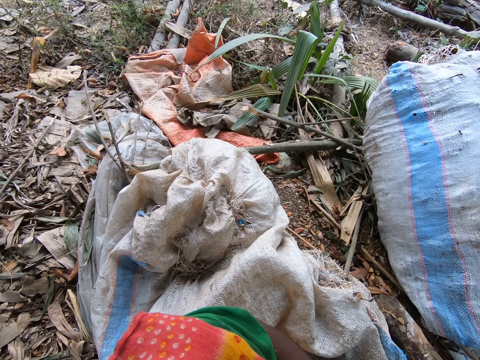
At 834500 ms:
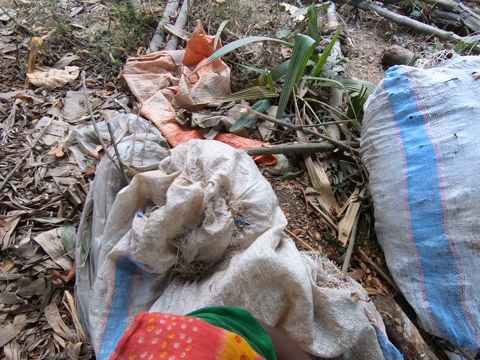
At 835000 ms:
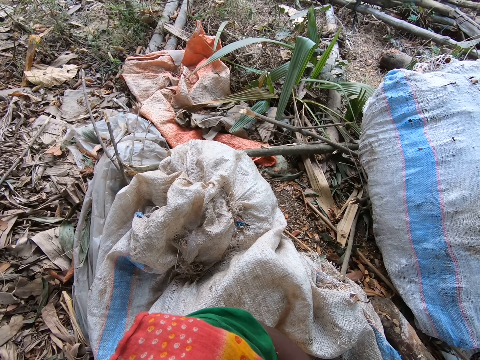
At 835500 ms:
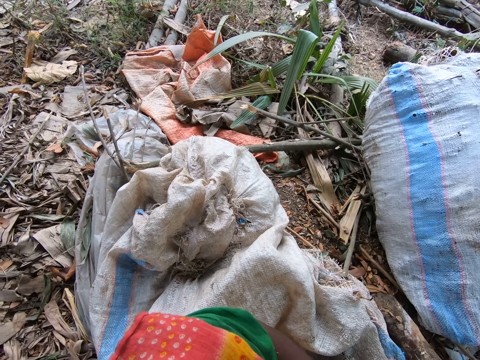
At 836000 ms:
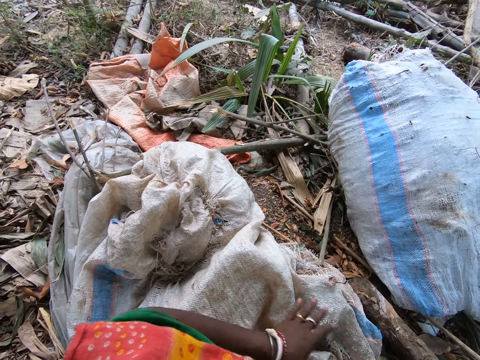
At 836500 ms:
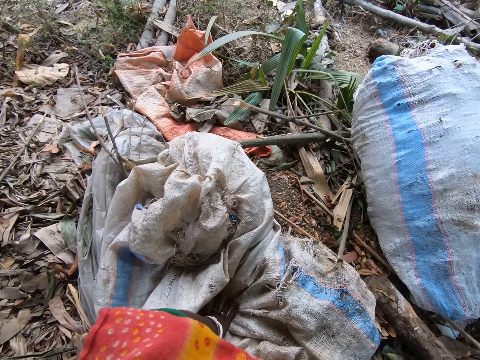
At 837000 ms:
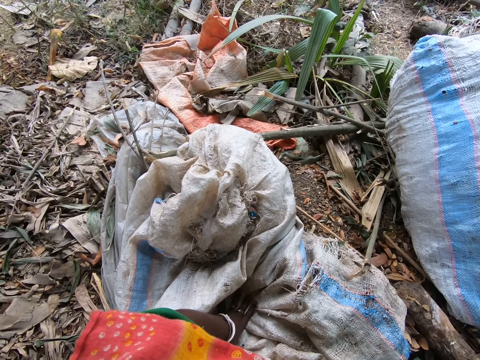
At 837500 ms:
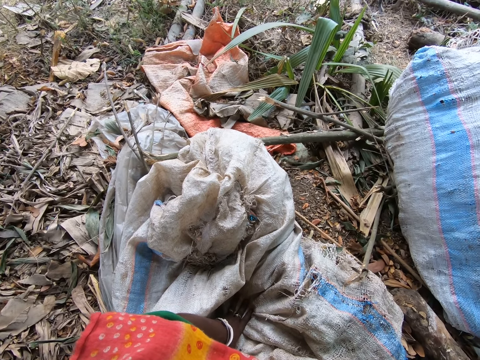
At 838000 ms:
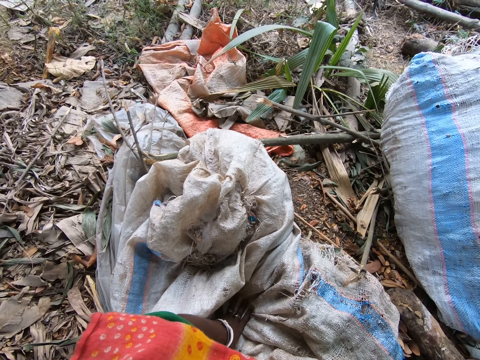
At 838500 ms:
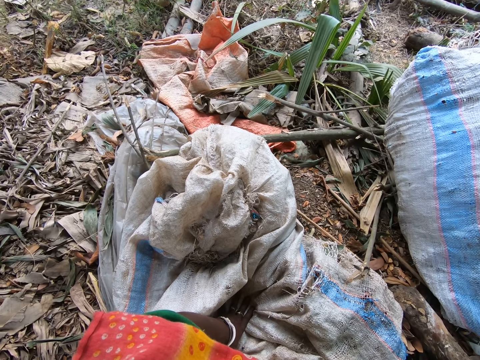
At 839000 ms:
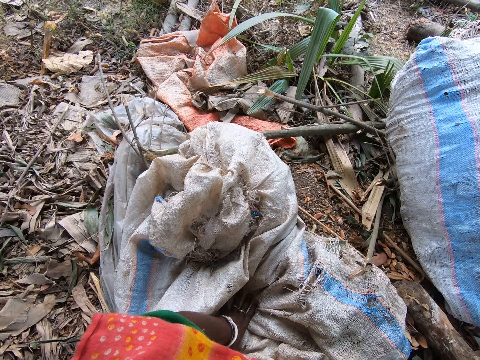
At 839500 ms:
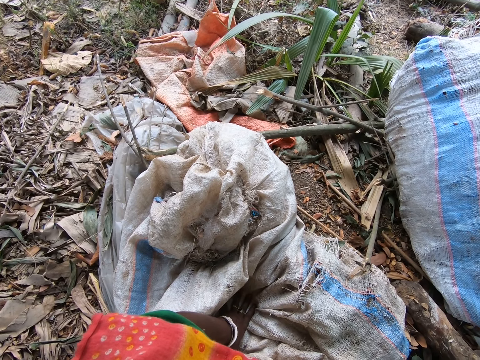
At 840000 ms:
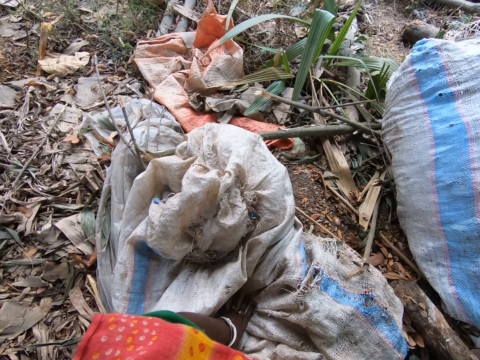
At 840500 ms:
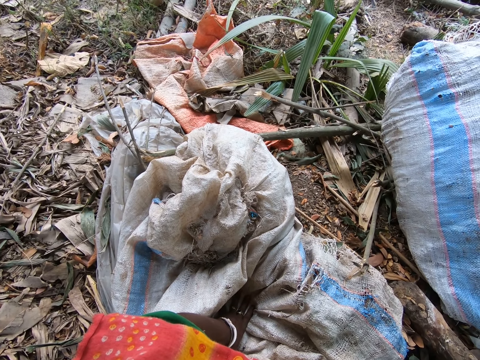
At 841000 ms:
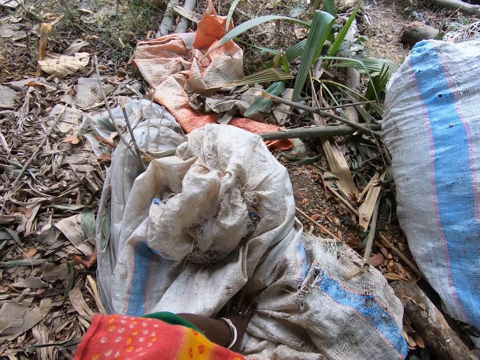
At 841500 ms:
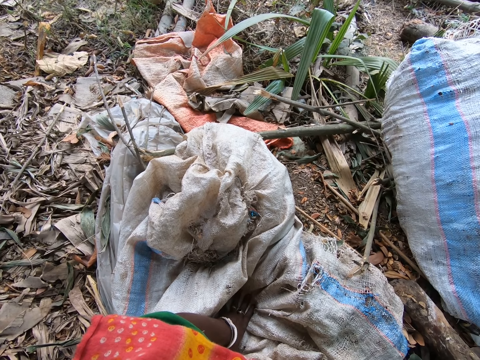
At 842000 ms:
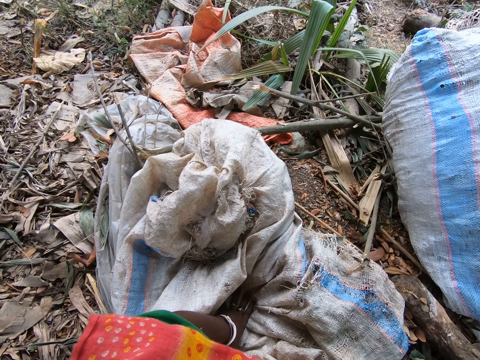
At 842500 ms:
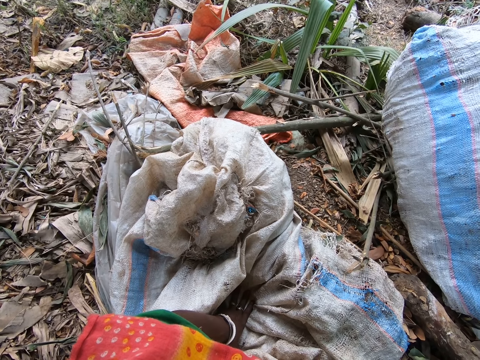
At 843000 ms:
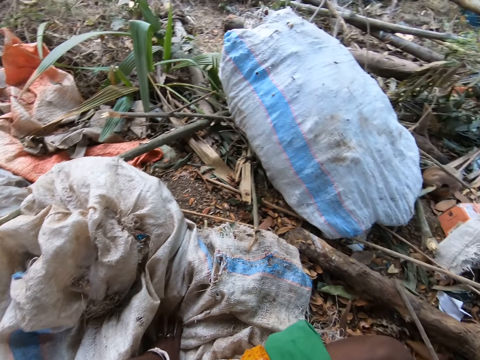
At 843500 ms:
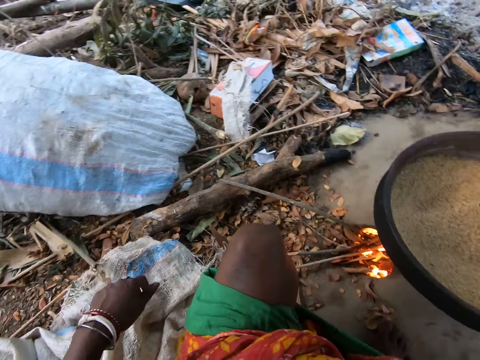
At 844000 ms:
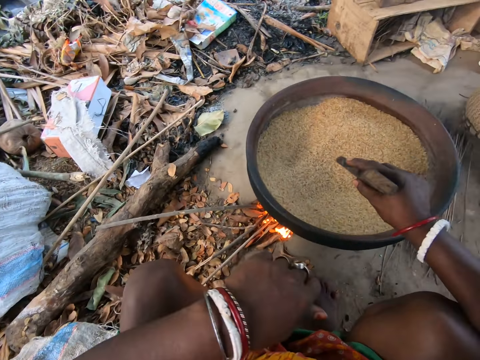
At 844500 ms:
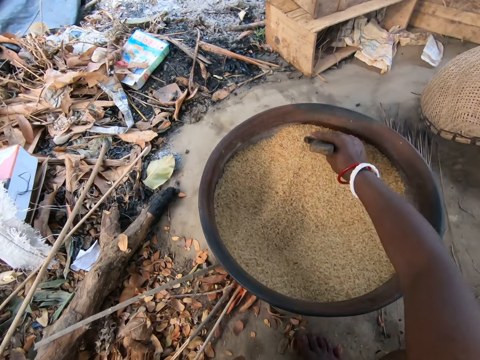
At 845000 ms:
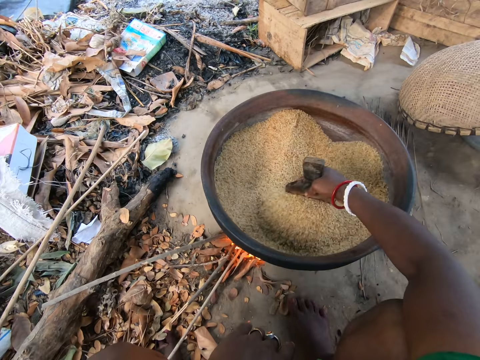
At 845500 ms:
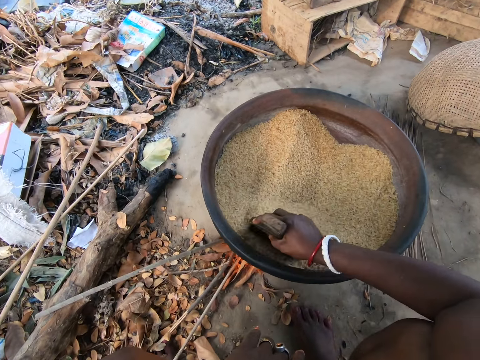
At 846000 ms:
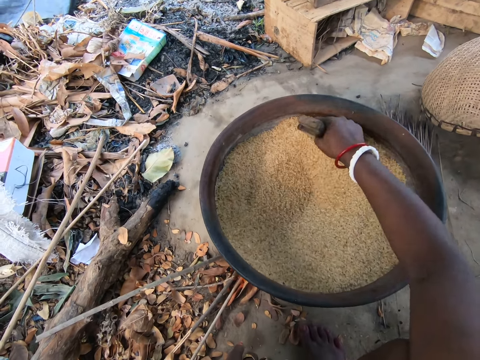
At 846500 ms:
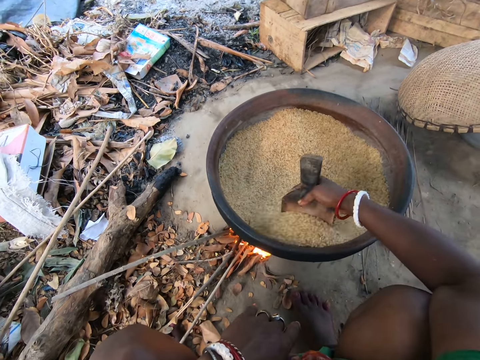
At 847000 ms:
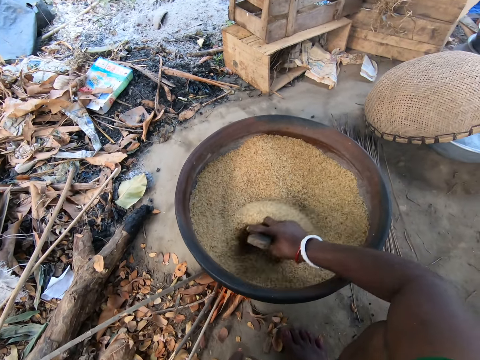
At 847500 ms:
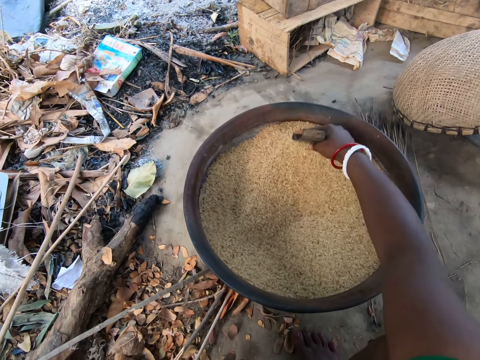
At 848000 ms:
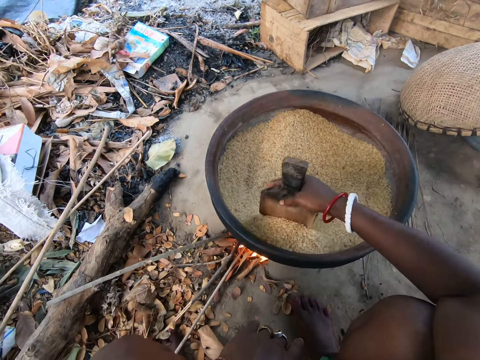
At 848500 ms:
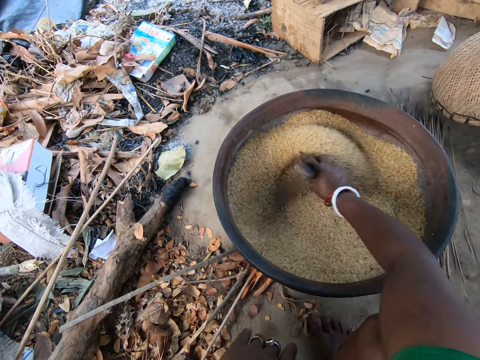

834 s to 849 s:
The camera wearer places her left hand on a sack on the ground. She shouts. She shouts again. She fries seeds in a wide pot on the earthen stove with a fry bagger in her right hand. She stirs at something.

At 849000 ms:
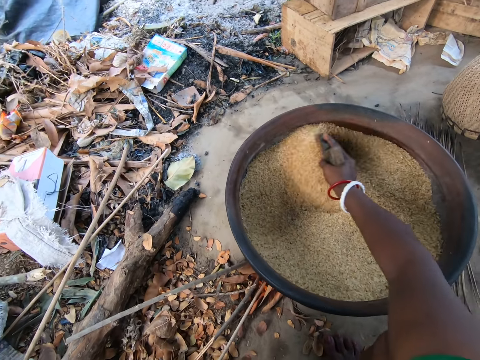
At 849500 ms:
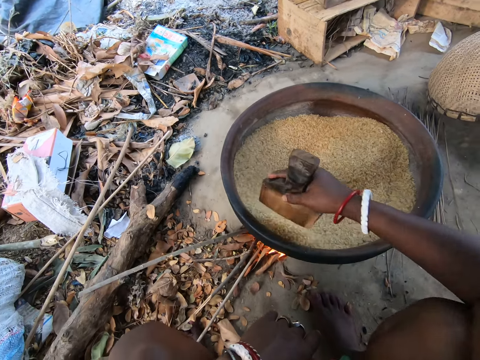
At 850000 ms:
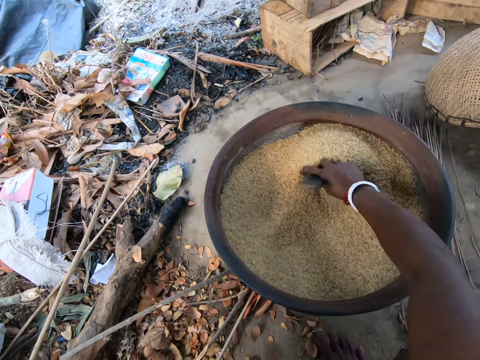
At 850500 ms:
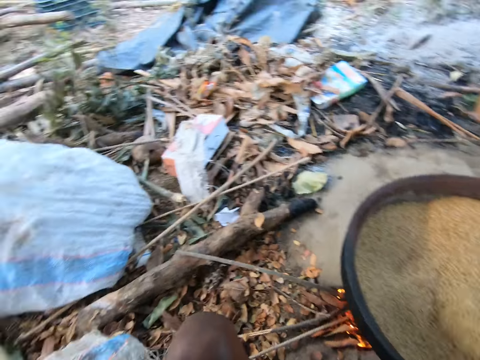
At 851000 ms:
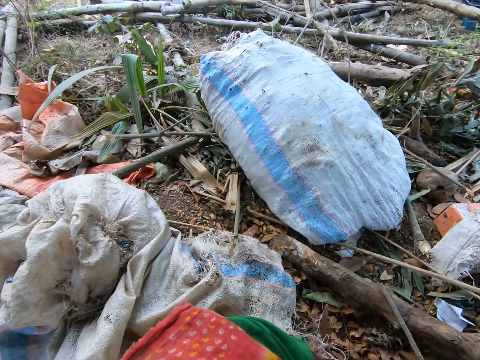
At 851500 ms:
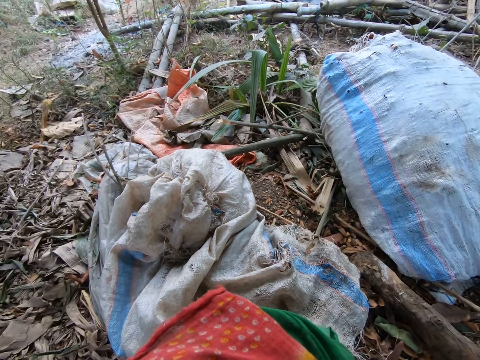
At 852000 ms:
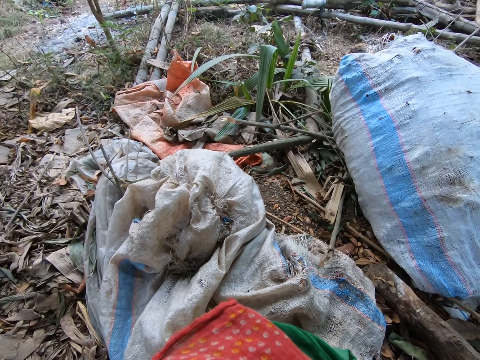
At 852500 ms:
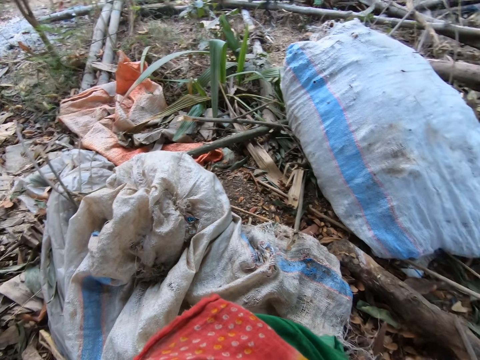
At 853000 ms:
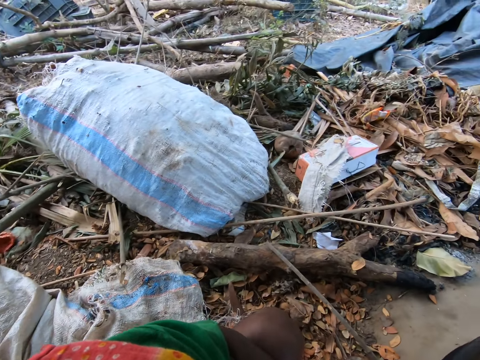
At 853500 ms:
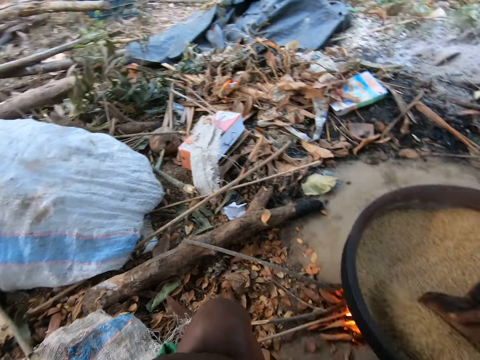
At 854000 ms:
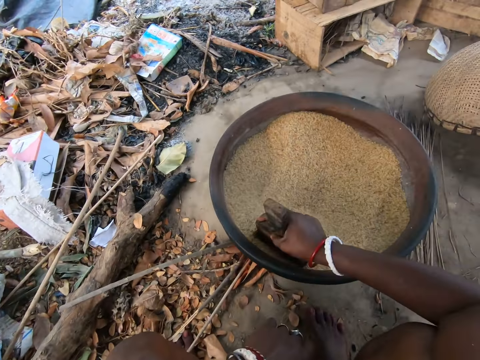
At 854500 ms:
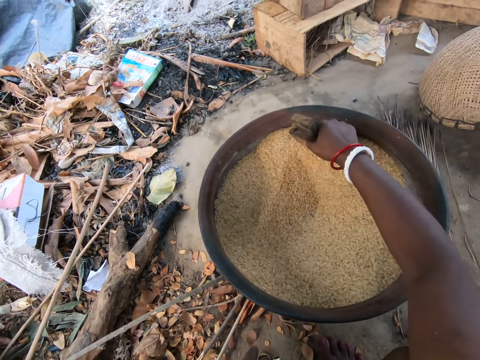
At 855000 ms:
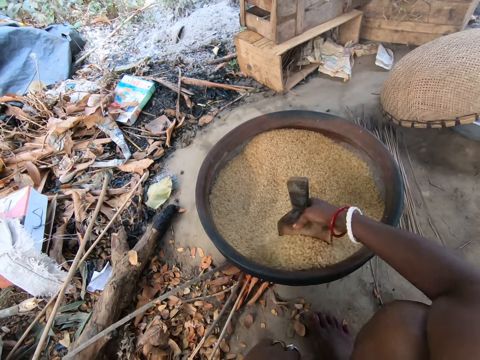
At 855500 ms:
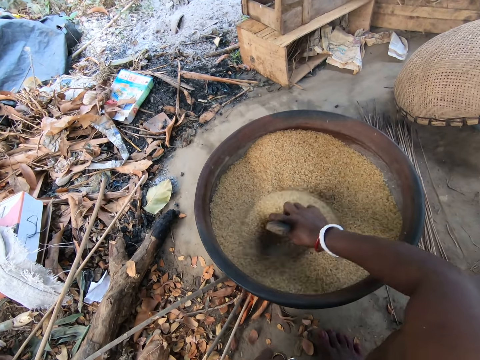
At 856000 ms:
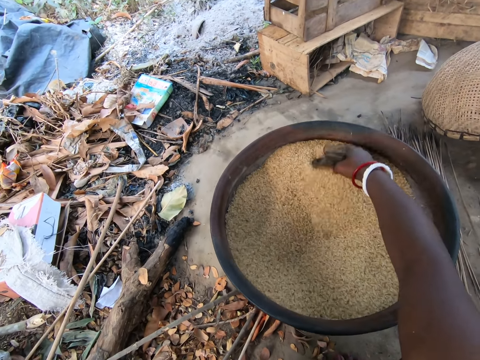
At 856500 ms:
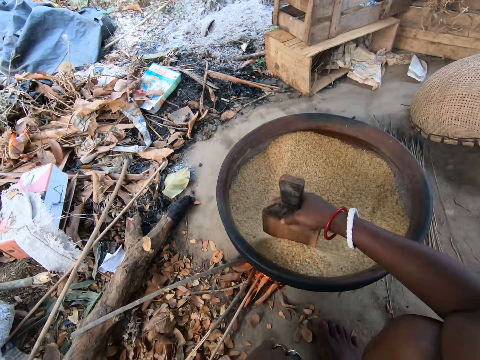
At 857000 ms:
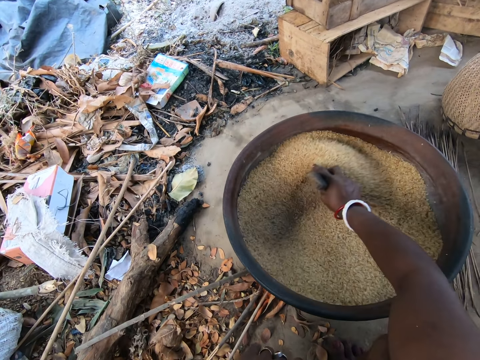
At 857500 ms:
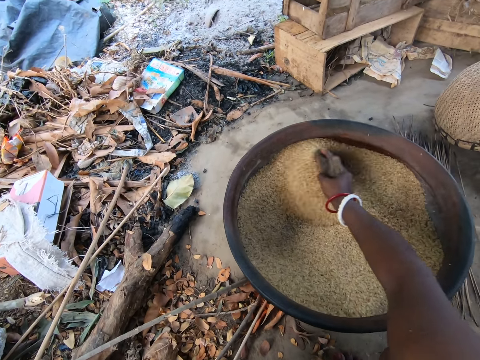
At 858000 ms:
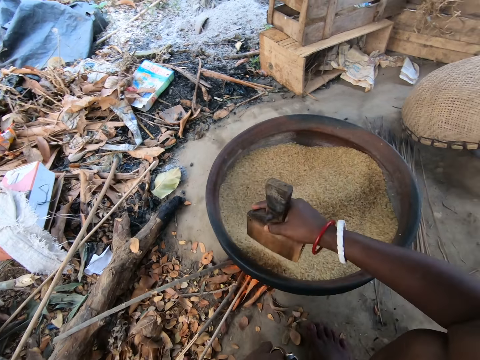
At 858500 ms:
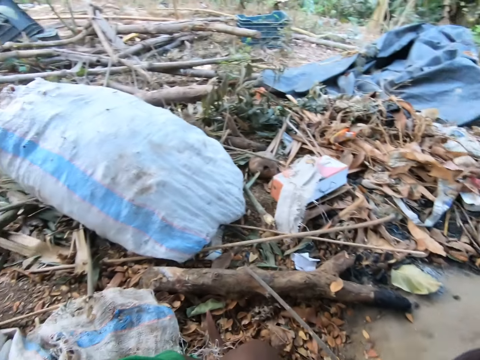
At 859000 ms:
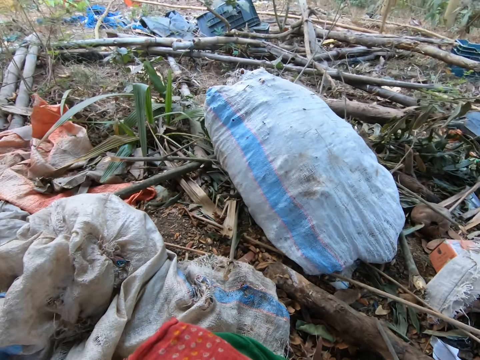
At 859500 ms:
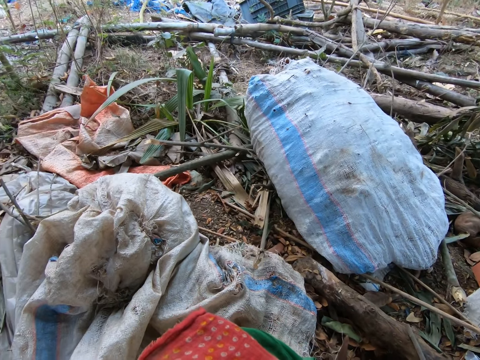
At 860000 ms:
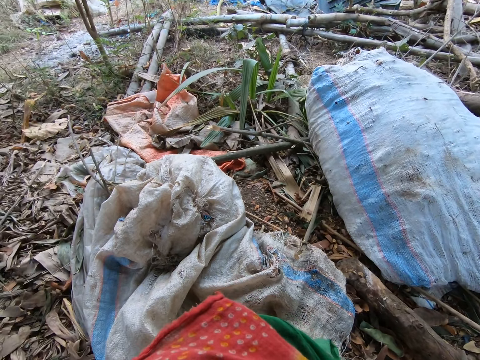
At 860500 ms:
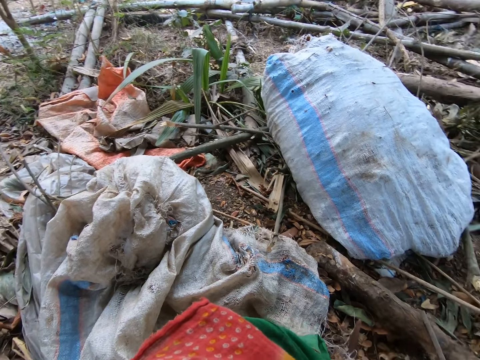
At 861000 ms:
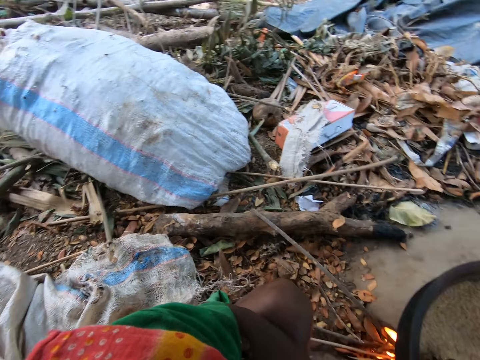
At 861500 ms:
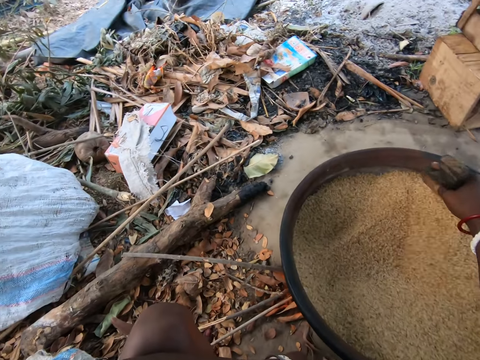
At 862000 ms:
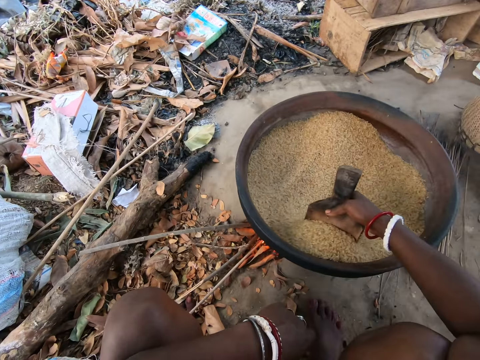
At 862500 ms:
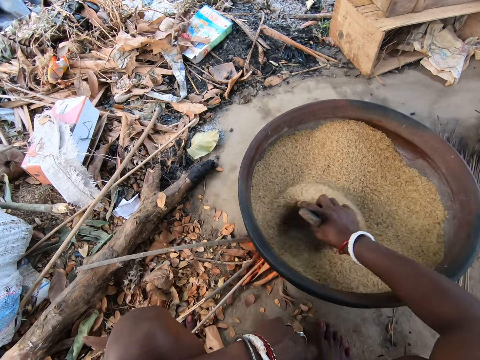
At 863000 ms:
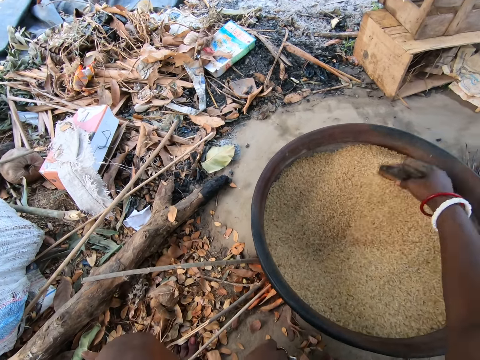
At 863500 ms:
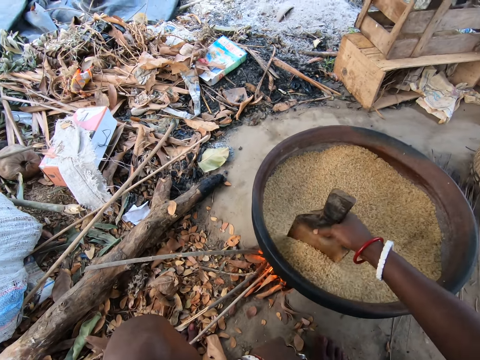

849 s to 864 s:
The camera wearer looks around. They stir at something.
